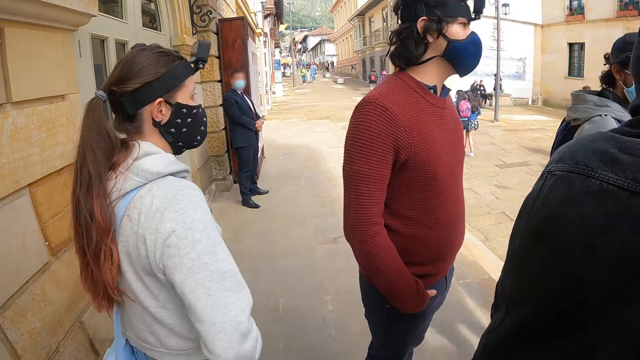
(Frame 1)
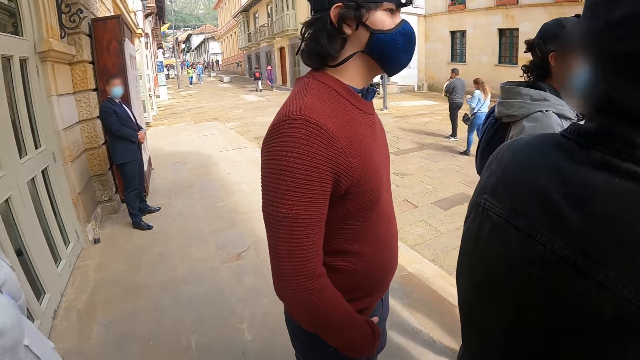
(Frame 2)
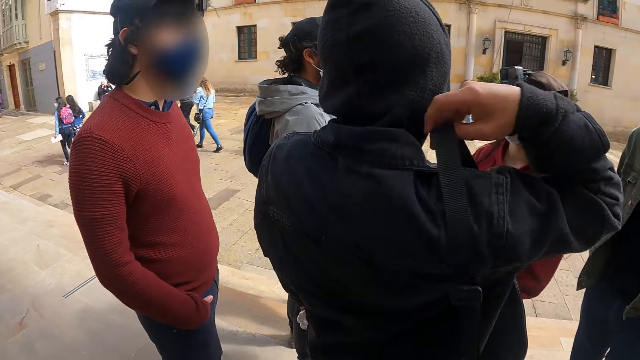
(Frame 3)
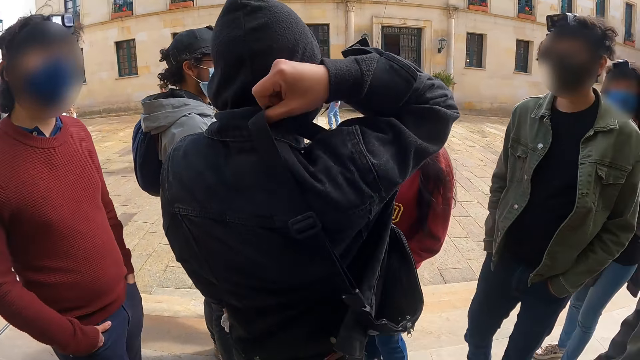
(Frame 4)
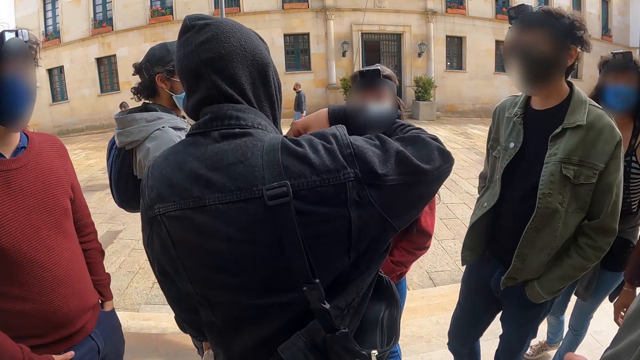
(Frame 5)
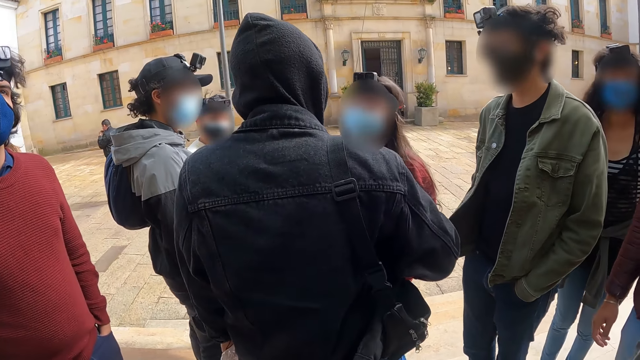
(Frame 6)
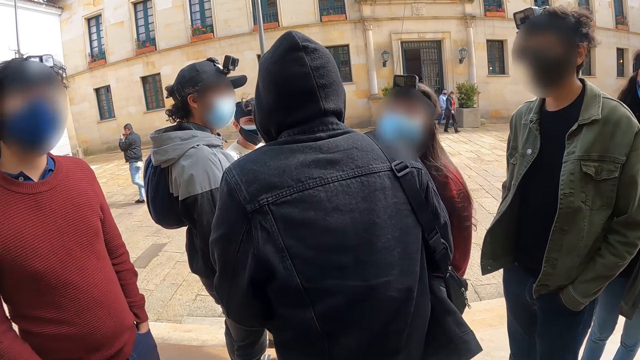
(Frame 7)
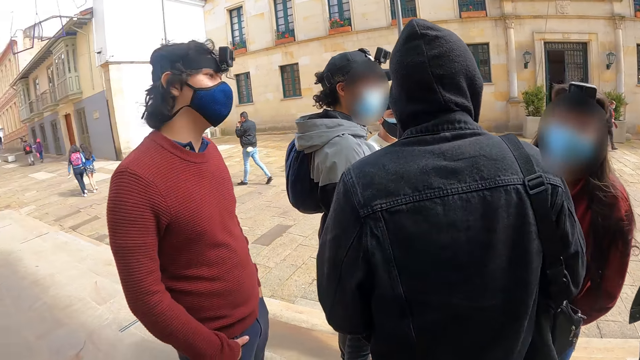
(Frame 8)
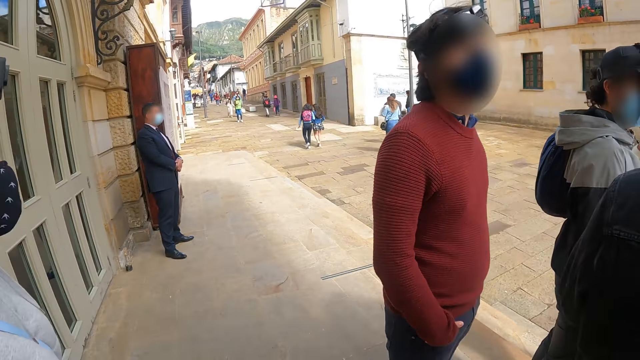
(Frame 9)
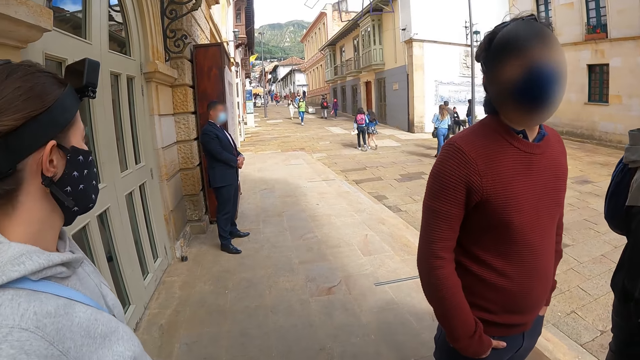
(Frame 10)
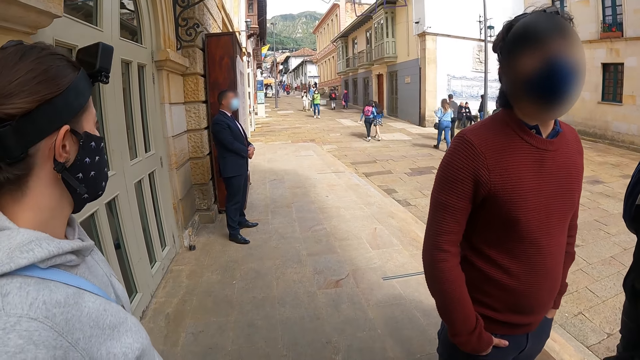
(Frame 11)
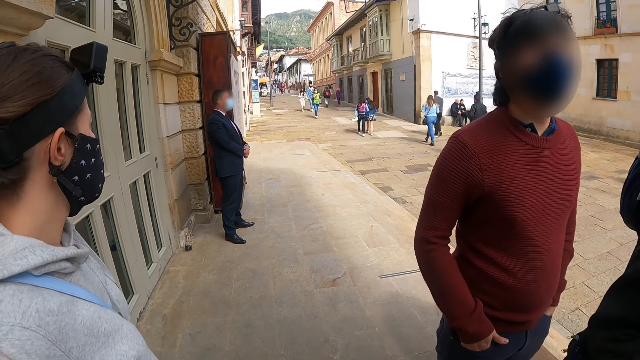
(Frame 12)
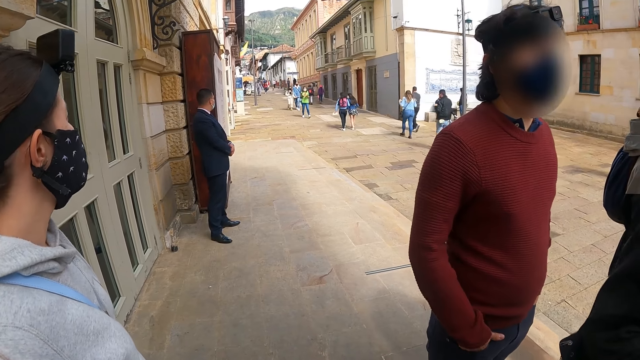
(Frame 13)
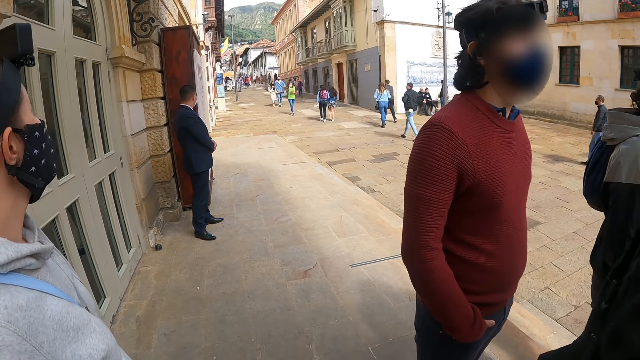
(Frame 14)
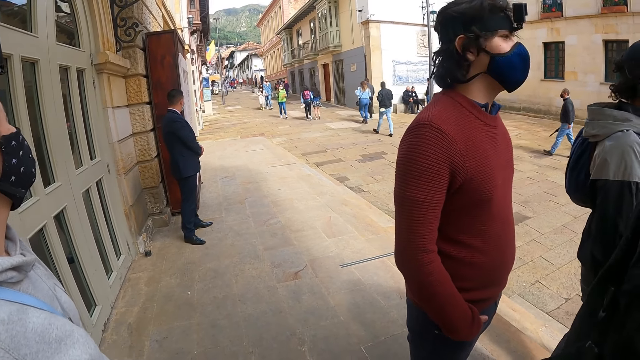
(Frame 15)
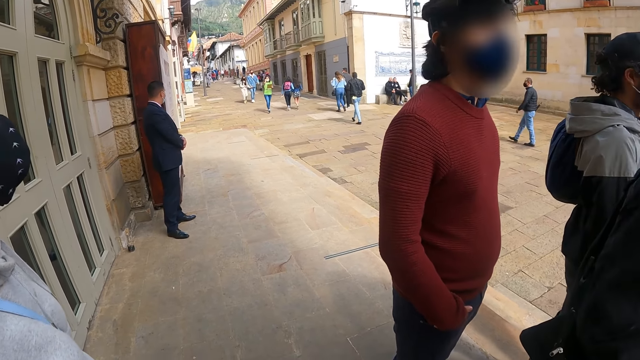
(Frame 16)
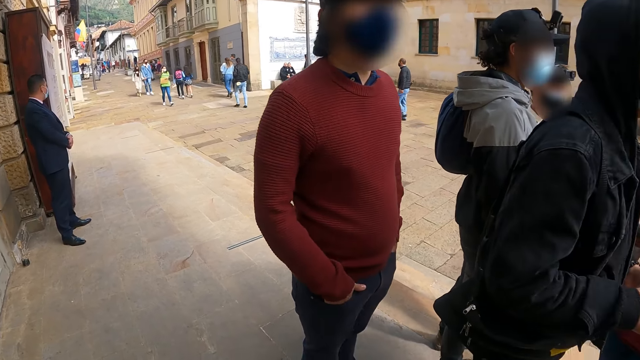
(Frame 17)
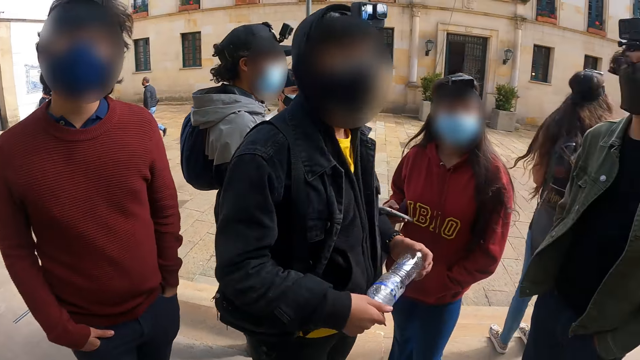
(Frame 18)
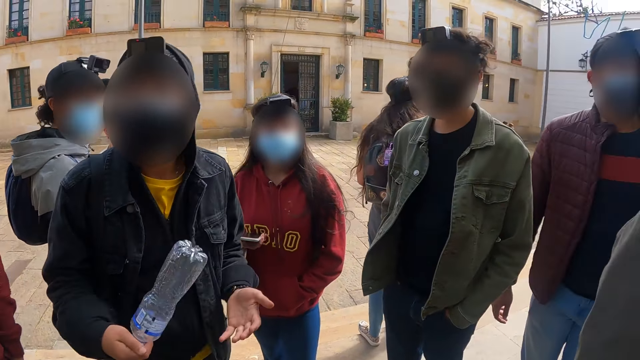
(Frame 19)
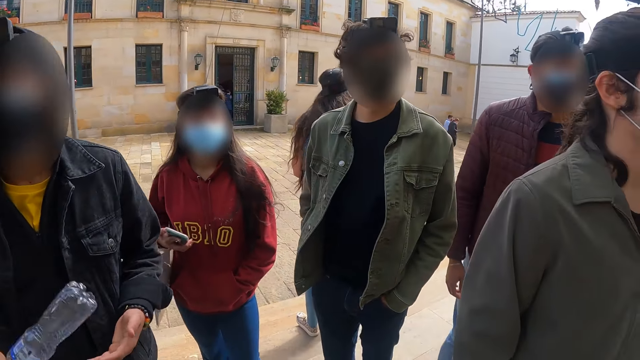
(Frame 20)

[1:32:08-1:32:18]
The camera wearer looks around the road.

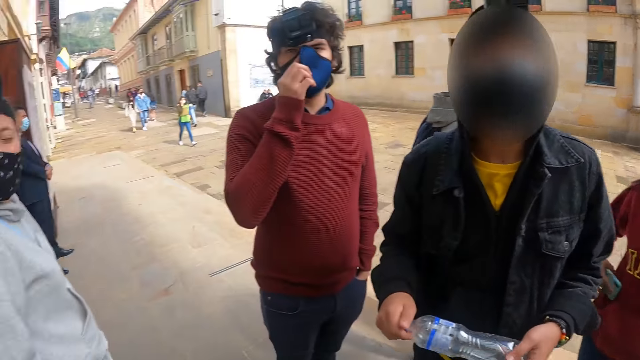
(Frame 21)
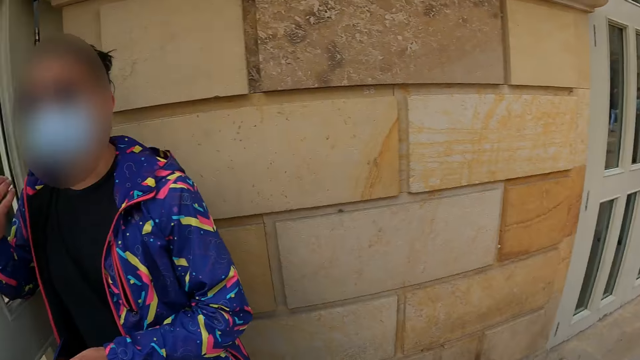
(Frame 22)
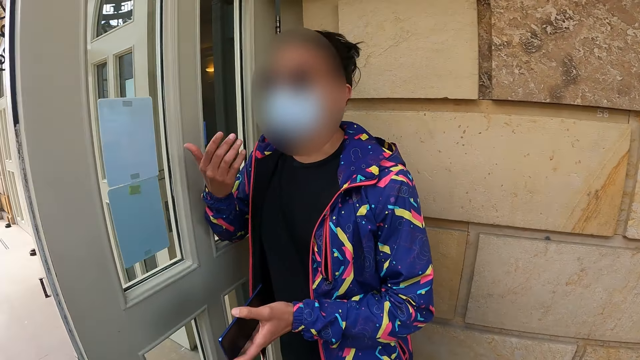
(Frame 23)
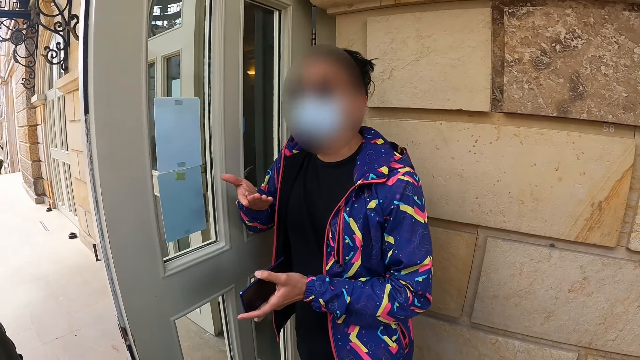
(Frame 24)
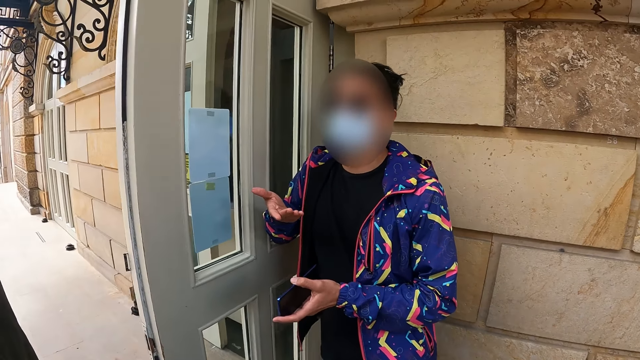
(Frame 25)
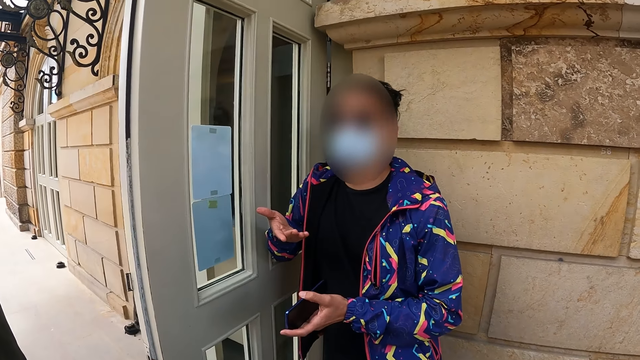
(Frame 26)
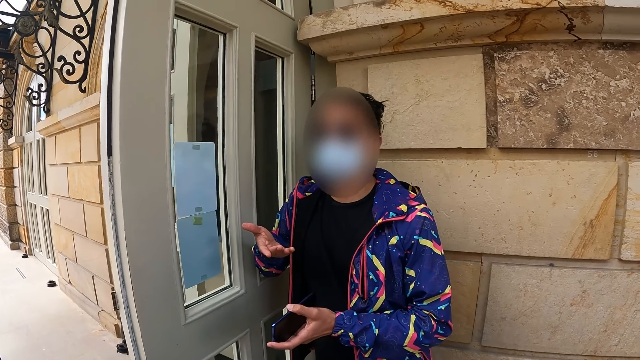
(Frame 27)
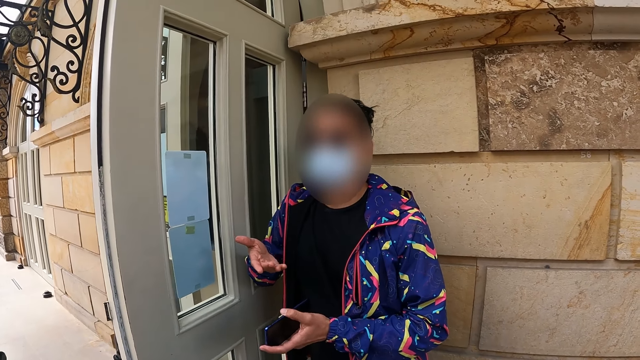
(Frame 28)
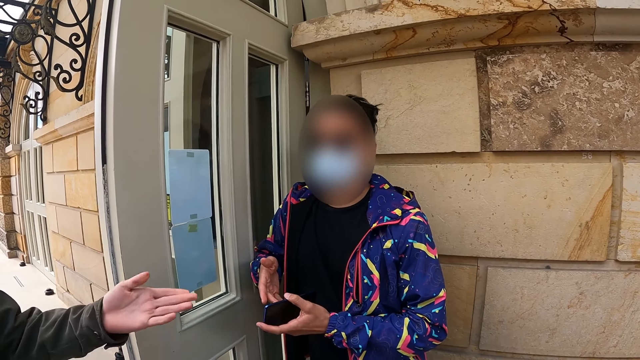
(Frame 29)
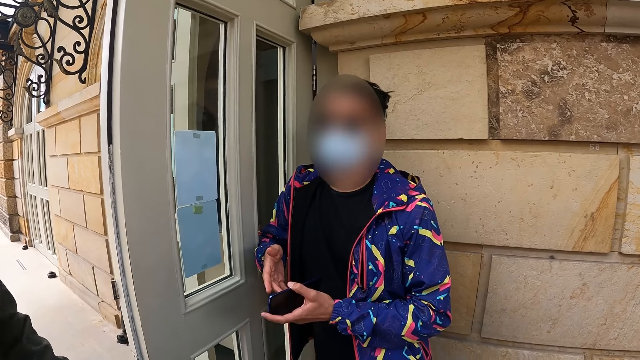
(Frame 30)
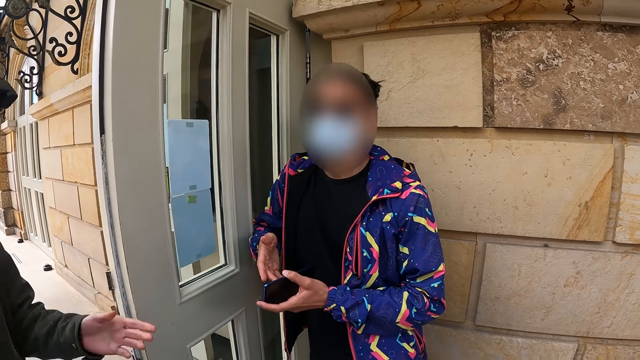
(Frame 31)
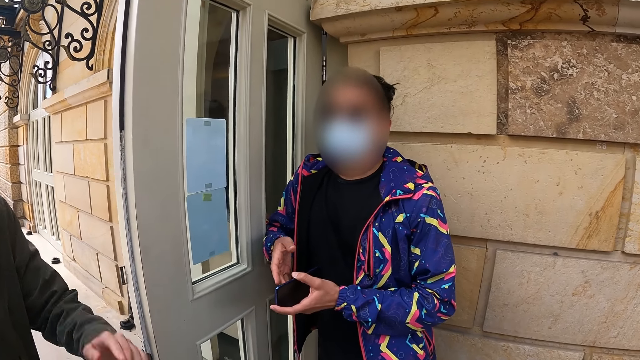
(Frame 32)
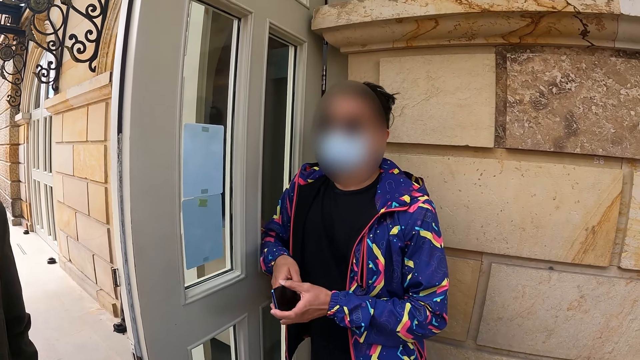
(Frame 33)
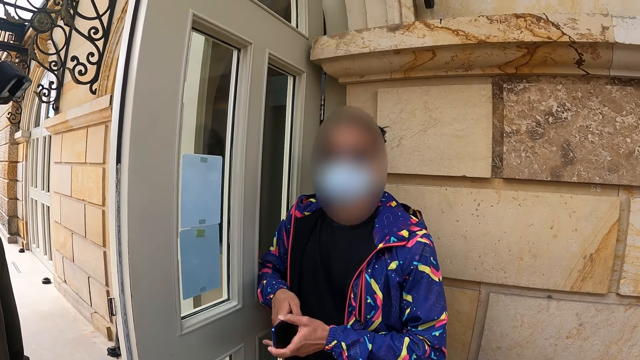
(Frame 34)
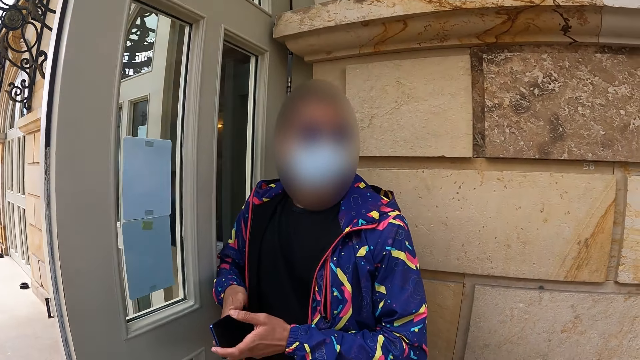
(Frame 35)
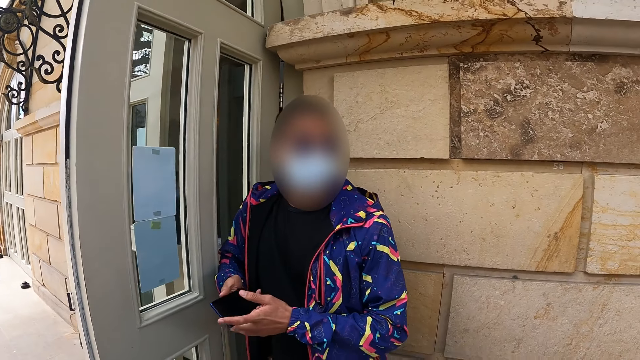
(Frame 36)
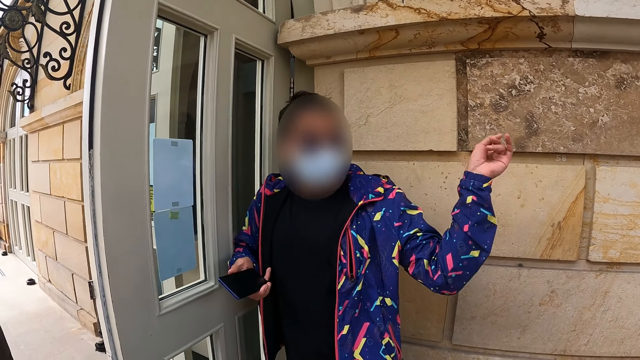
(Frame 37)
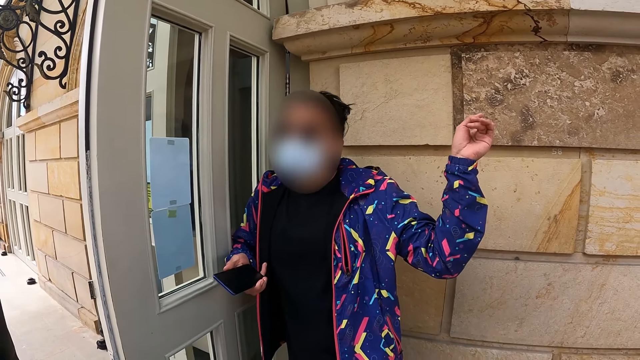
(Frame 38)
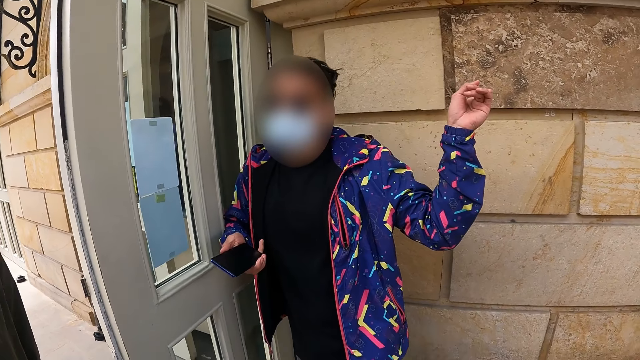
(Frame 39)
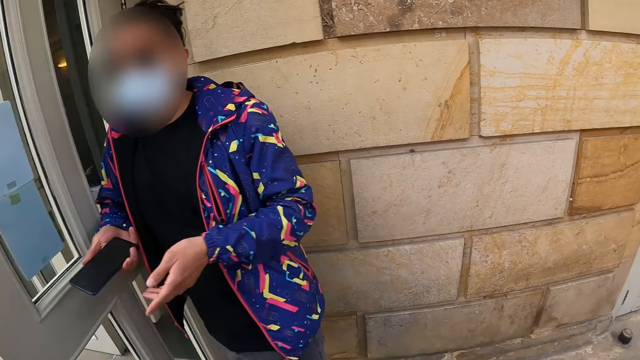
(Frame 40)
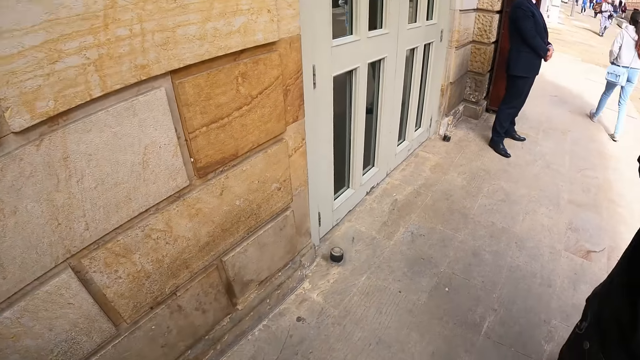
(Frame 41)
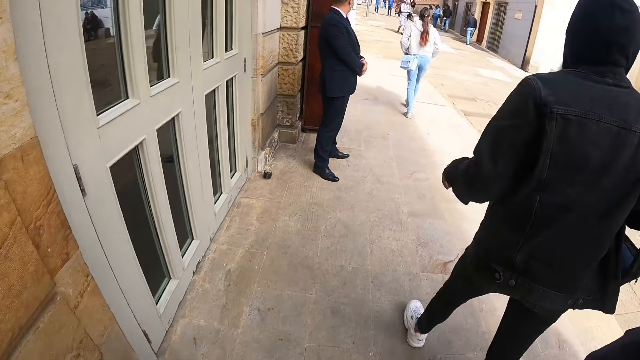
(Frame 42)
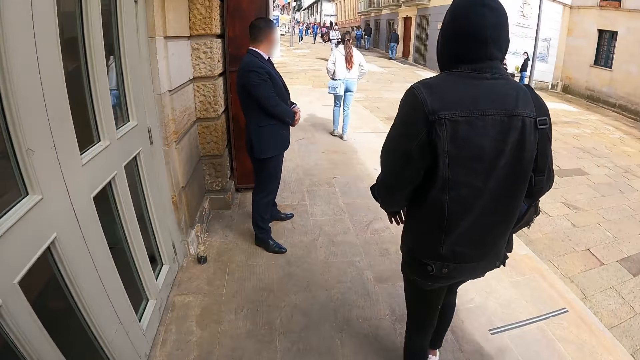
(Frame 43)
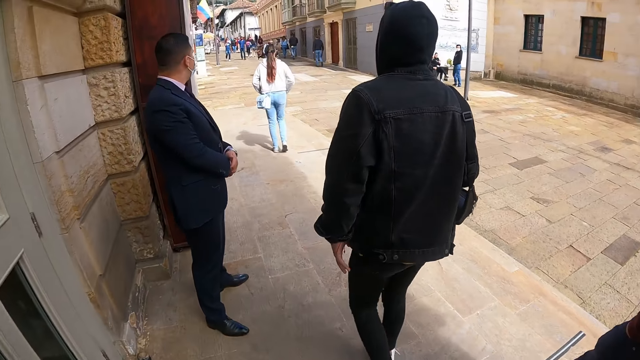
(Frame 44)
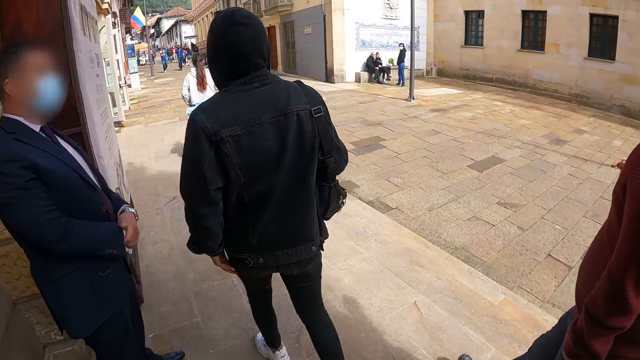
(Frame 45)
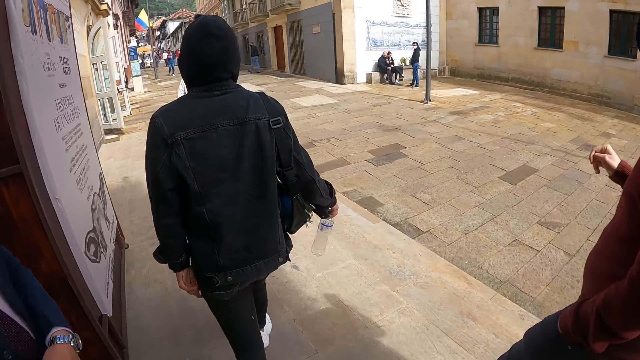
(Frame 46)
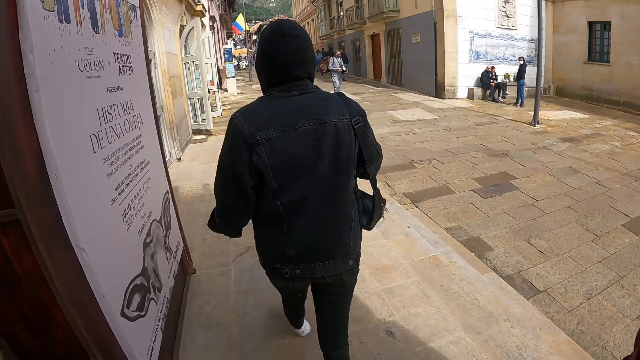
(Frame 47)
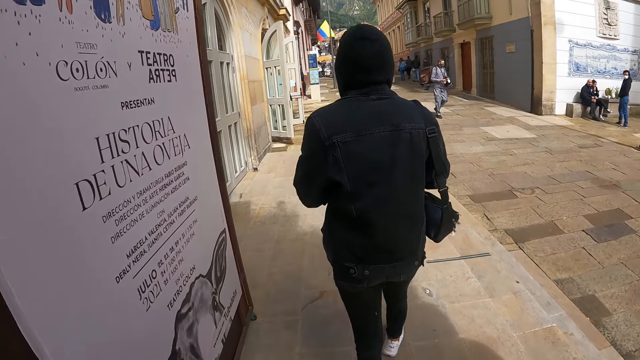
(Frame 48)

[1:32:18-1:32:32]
A man gestures out with his hands. The camera wearer walks along the street.
